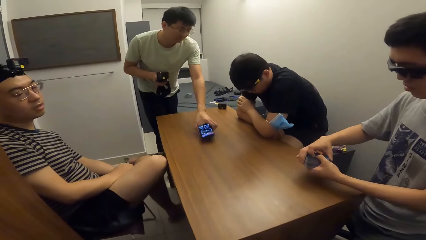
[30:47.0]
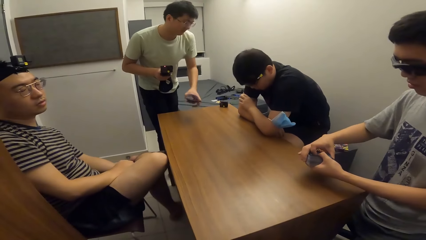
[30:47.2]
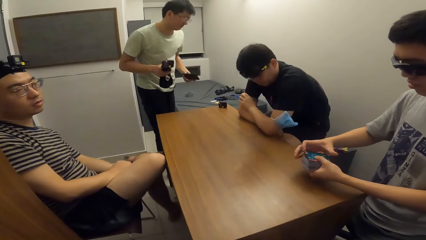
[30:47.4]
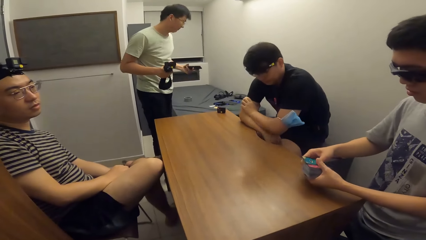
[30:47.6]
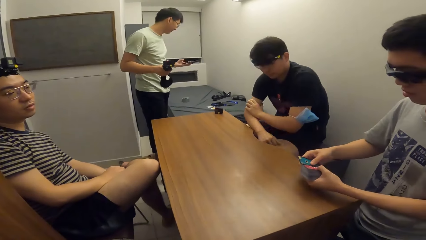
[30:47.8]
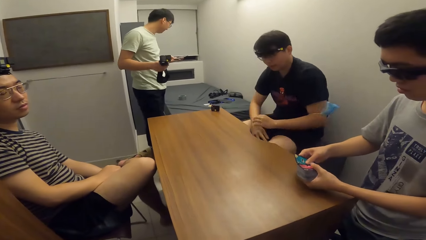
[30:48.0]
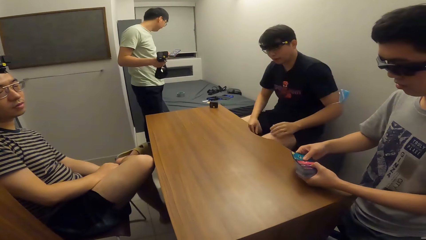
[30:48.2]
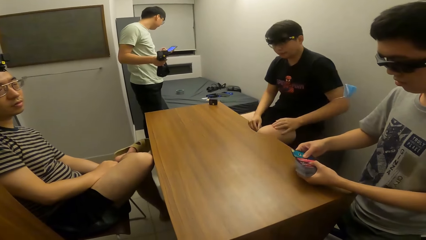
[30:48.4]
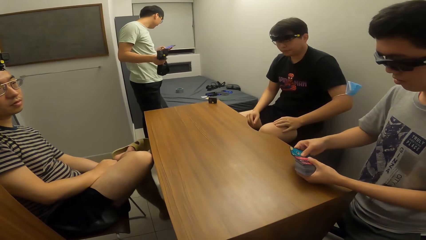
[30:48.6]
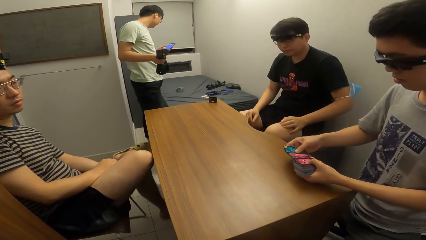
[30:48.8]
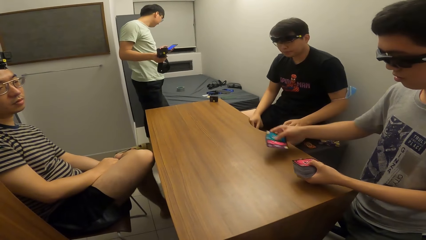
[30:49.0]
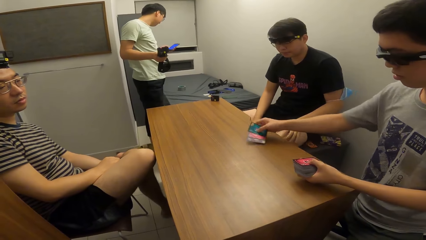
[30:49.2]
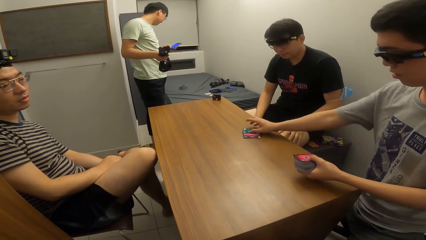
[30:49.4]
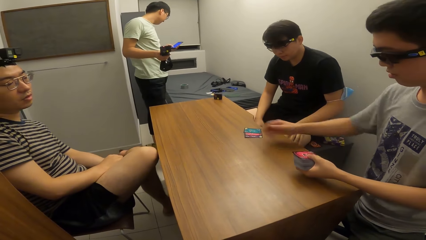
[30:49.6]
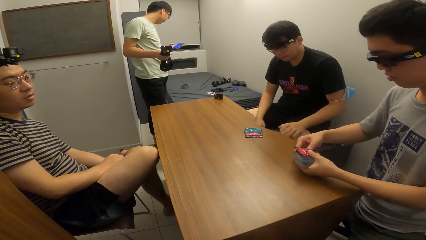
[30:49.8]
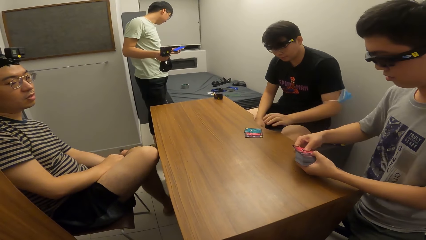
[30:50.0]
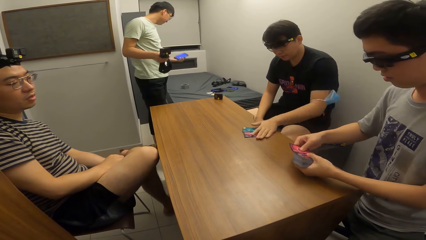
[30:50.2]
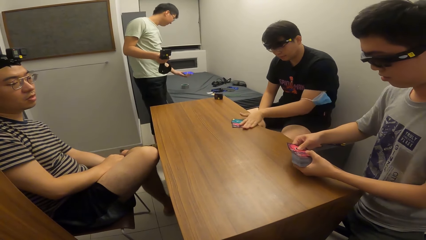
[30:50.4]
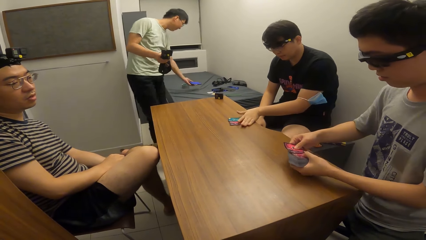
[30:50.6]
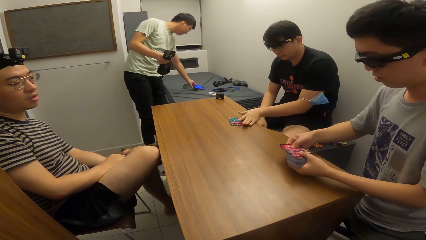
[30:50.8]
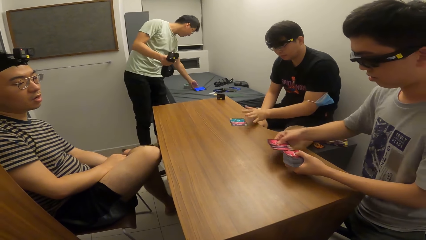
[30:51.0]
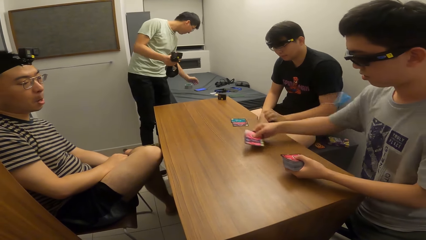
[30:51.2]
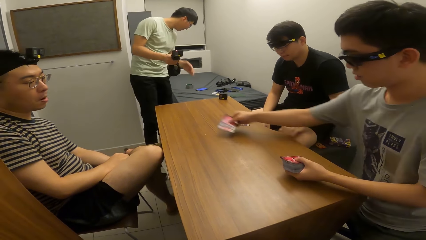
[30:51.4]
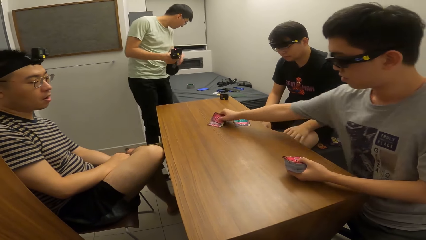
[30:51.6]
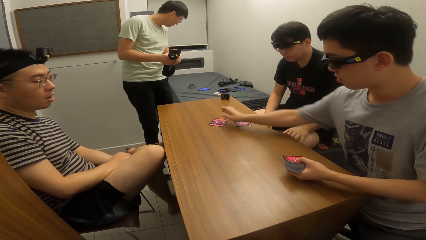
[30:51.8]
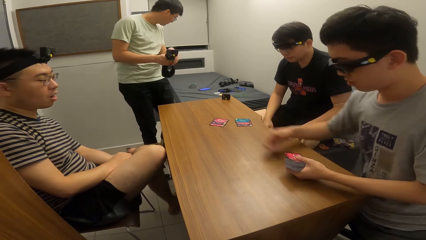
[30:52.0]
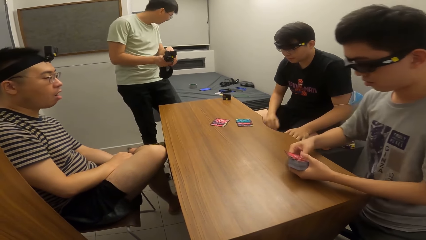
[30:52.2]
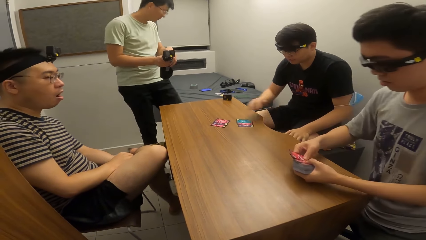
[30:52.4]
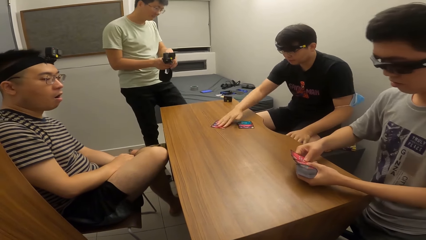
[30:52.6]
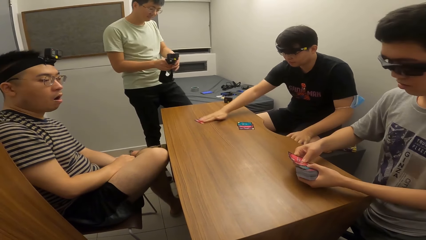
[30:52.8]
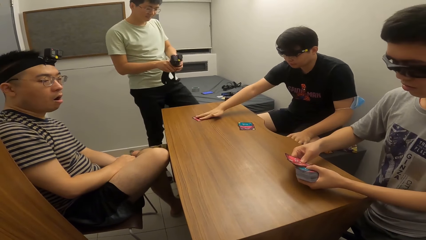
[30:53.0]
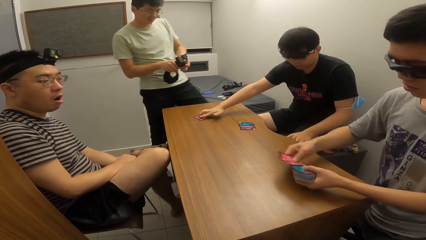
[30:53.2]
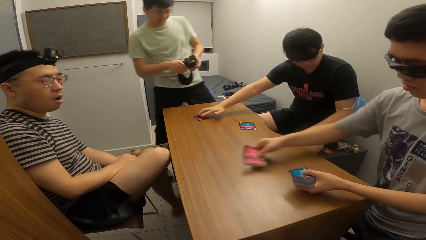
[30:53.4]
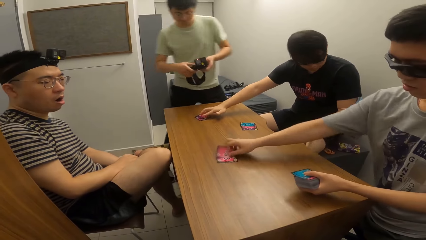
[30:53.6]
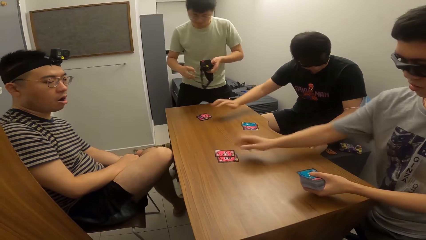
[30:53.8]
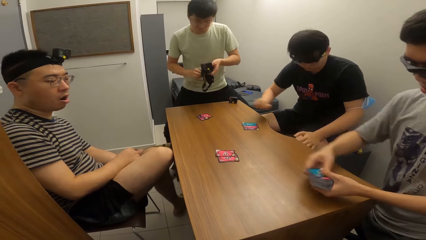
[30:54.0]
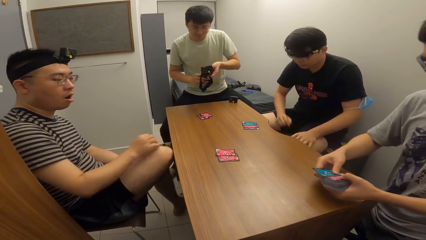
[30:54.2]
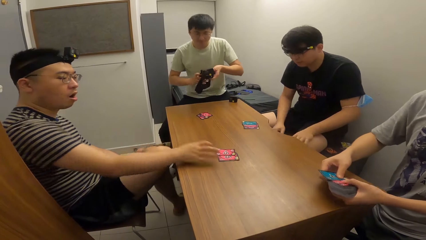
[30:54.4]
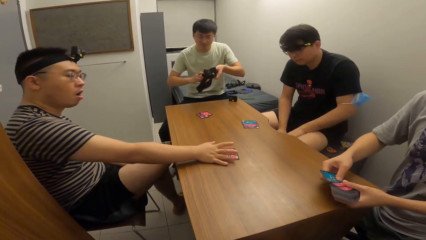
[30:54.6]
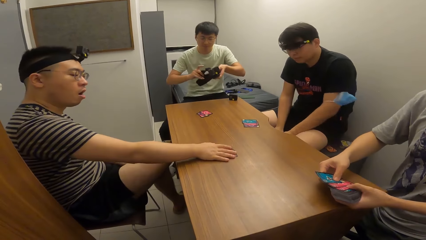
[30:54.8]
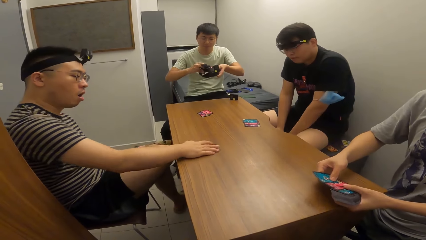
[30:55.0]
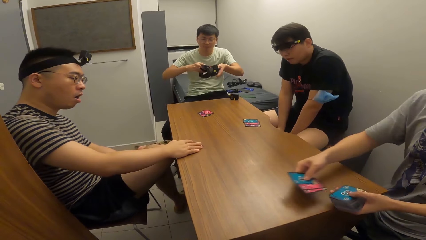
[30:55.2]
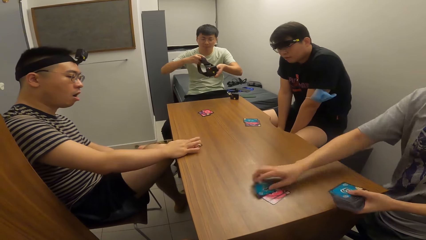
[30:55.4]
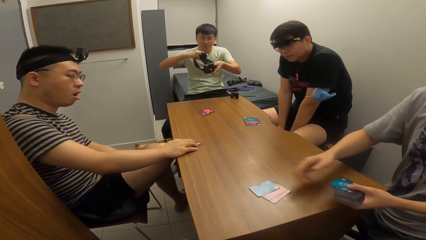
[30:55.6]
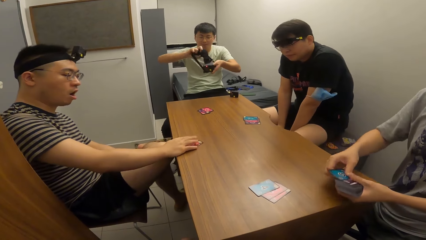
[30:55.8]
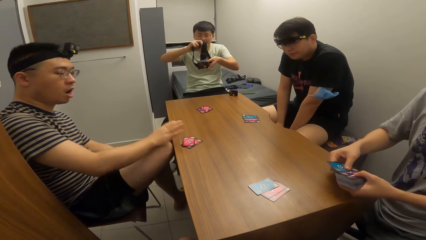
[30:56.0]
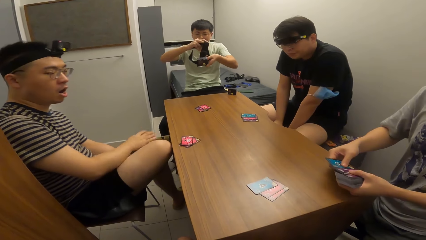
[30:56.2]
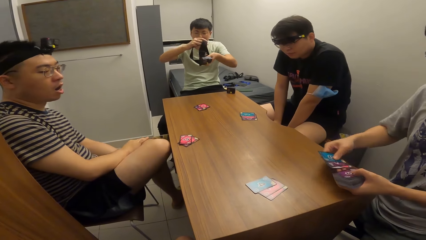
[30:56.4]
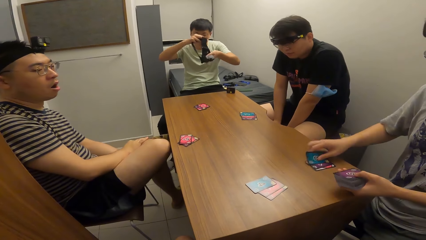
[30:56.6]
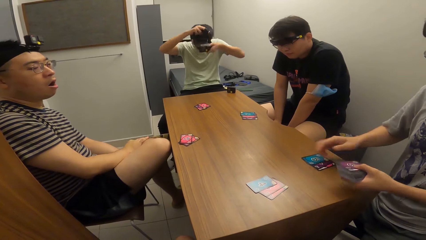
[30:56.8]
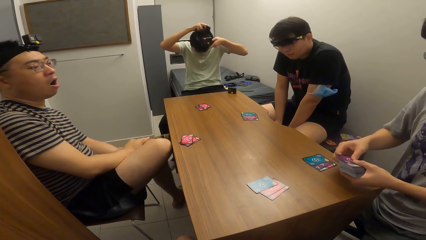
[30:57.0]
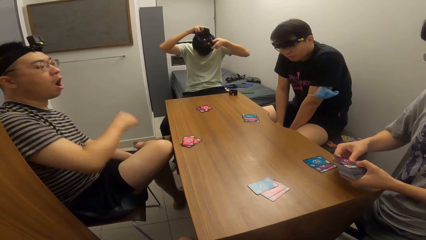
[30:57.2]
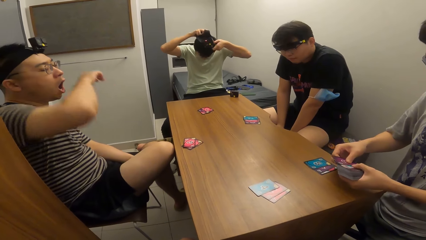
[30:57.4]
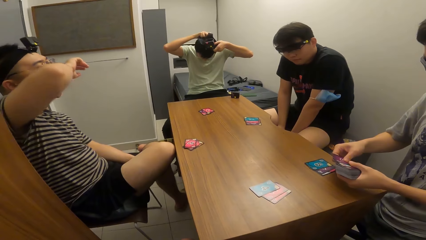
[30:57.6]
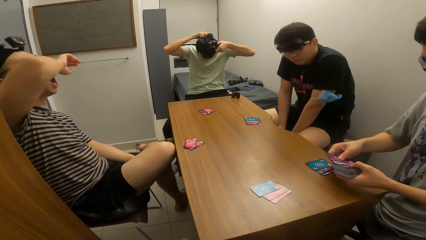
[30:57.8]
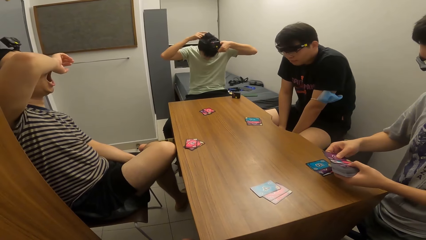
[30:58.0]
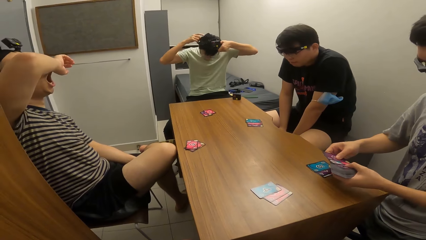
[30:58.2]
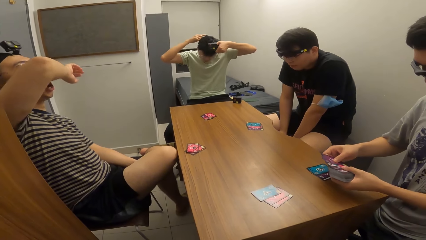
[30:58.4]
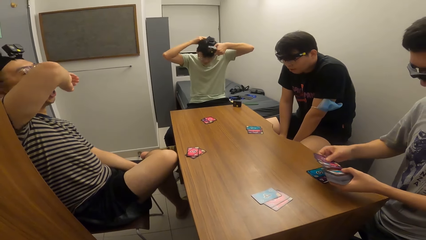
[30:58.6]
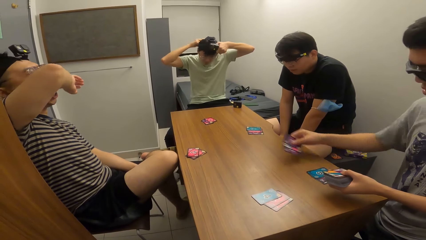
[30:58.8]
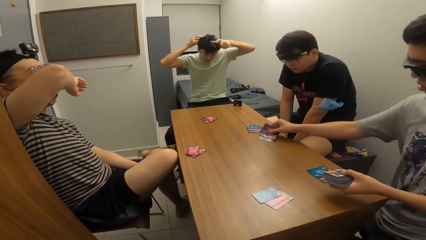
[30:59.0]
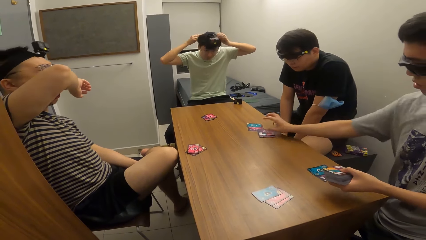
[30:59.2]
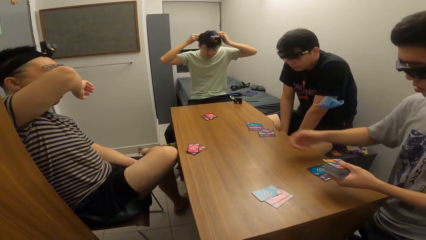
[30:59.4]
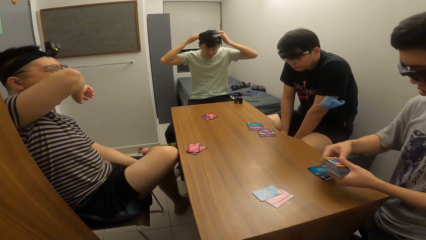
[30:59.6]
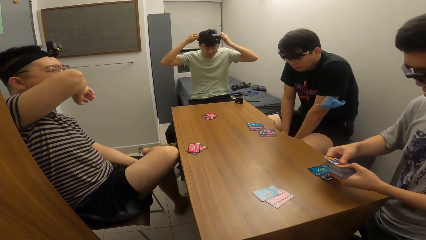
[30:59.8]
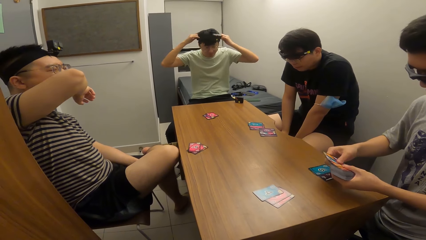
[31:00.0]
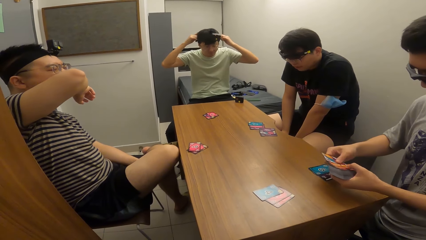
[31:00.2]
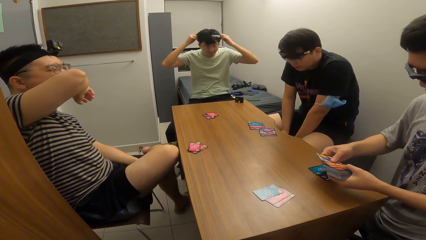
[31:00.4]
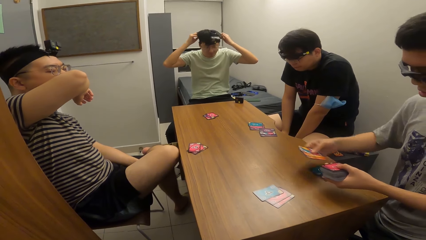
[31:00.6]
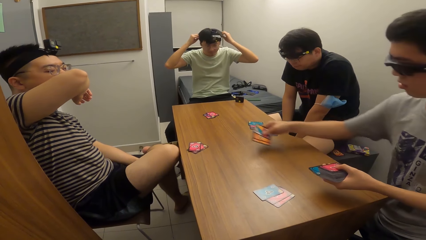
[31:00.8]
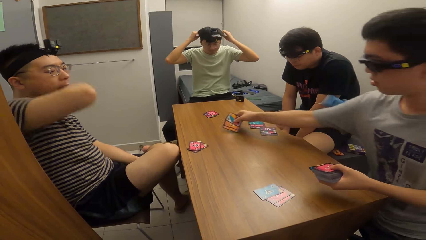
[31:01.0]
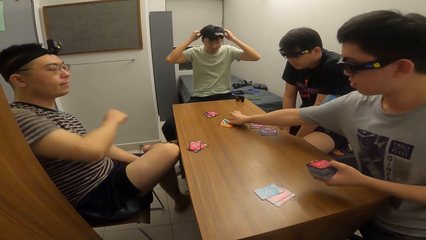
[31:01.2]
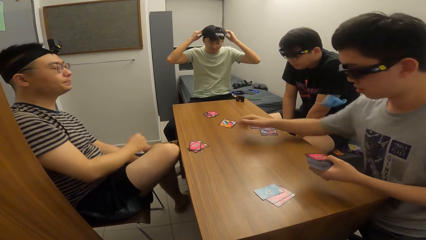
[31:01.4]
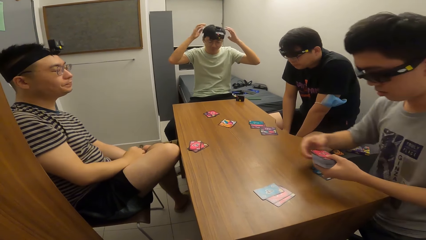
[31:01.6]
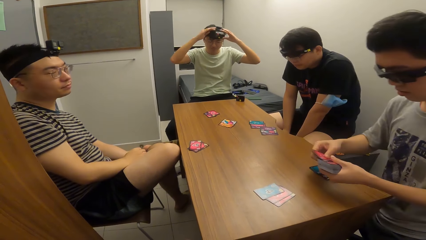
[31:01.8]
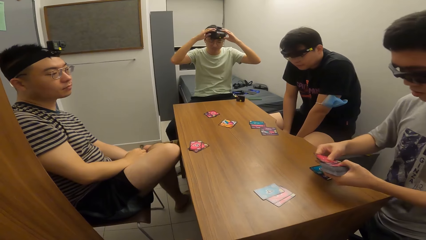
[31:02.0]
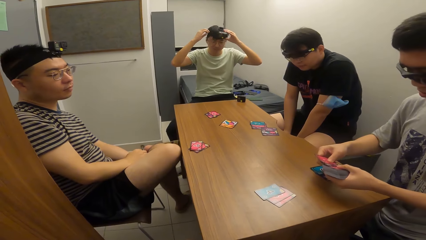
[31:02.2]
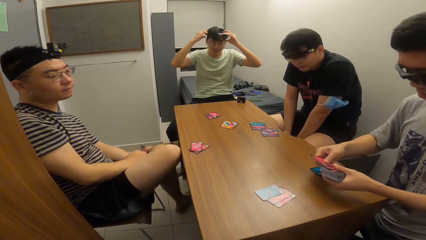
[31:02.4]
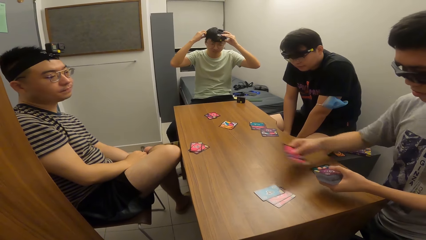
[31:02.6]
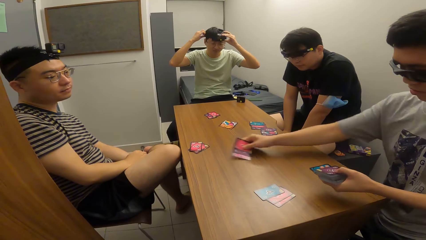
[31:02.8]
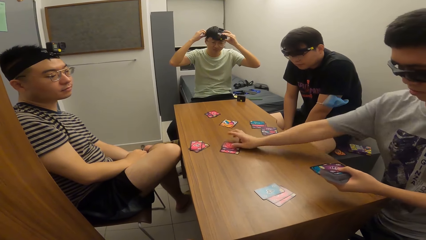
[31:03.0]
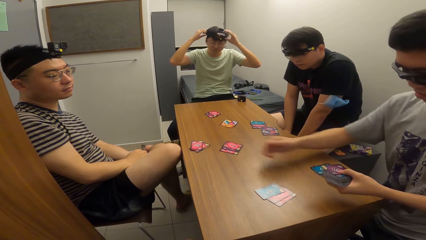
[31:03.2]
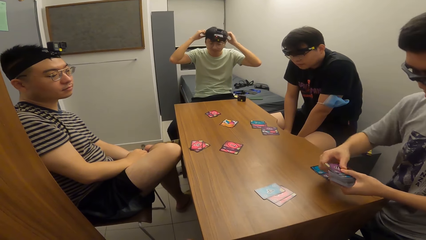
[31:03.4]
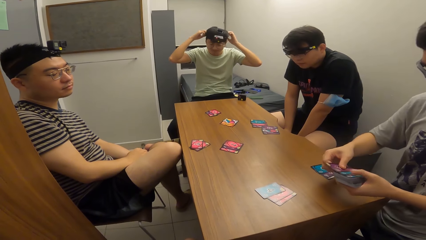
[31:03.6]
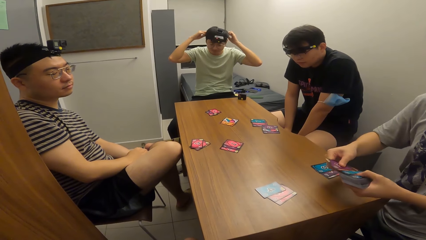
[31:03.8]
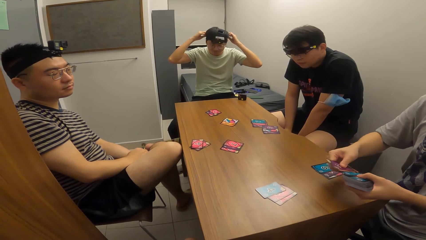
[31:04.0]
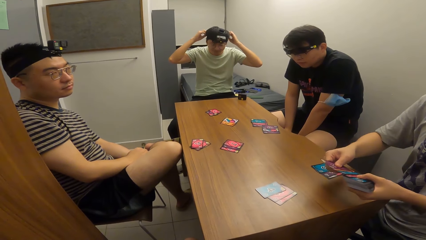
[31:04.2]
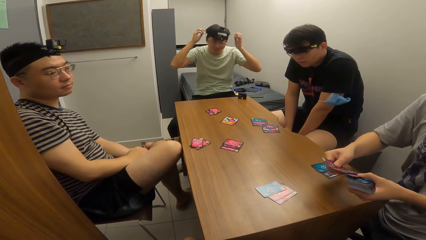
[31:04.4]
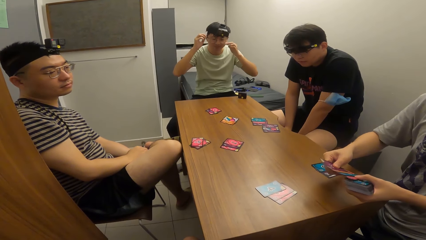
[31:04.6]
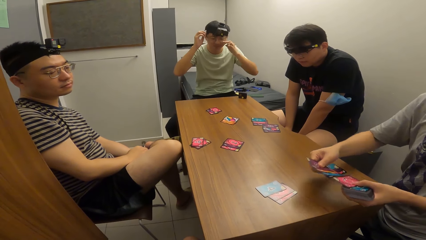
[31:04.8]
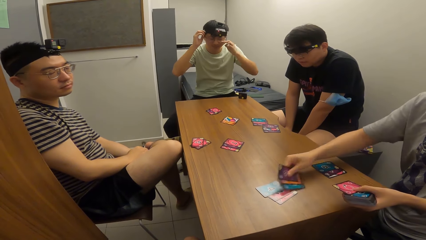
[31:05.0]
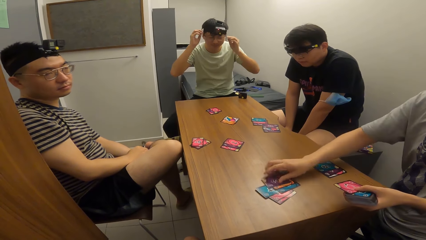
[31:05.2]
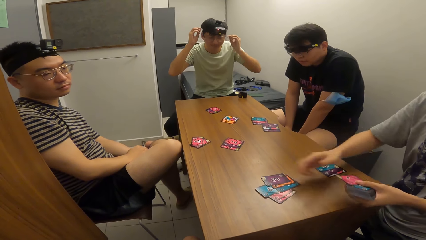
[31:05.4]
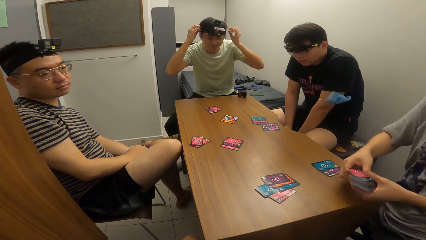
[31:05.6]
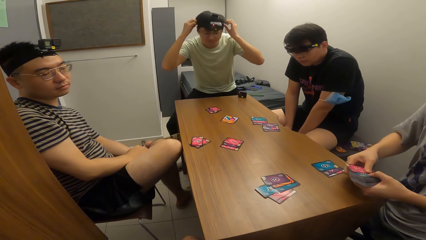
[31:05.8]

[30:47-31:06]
A man picks up a phone. Another man shares the playing cards with his right hand. A third man adjusts the playing cards on the table with his left hand. The second man shares the playing cards with his right hand. The third man adjusts the playing cards on the table with his right hand. The second man shares the playing cards with his right hand. A fourth man adjusts the playing cards on the table with his right hand. The second man shares the playing cards with his right hand. A fifth man wears the headgear on his head with both hands.
